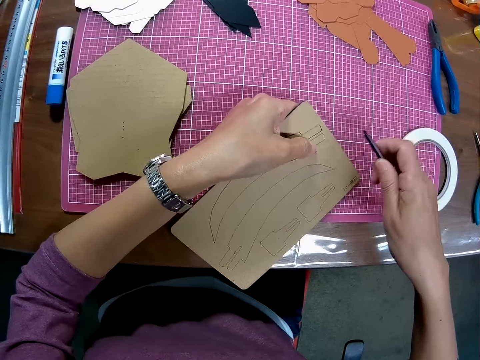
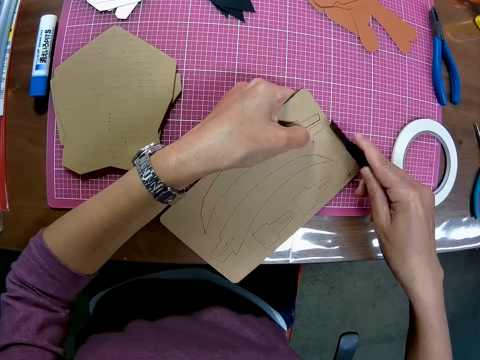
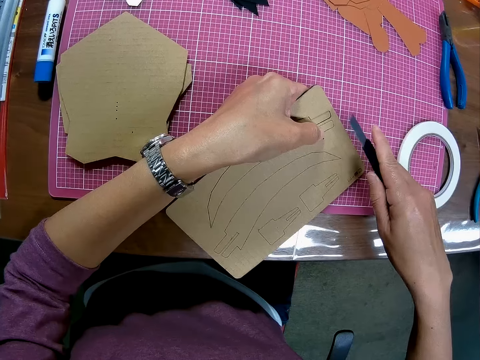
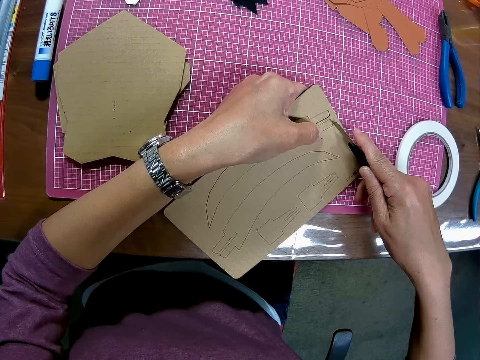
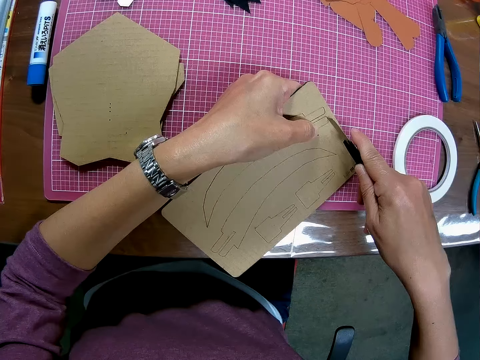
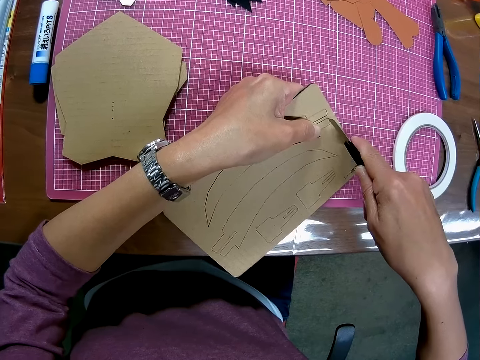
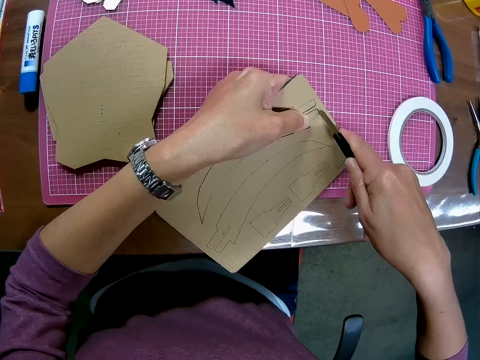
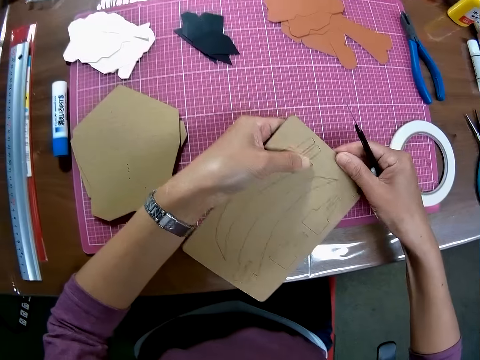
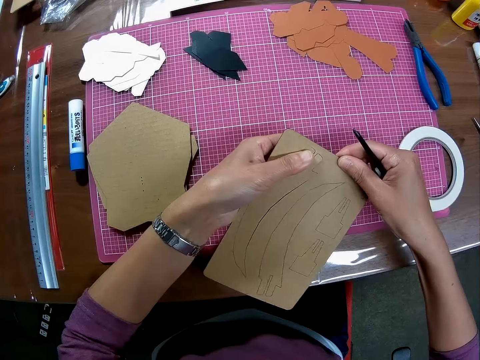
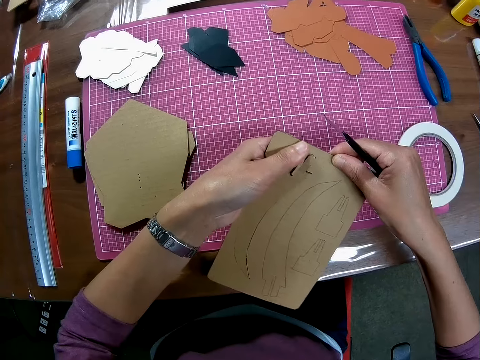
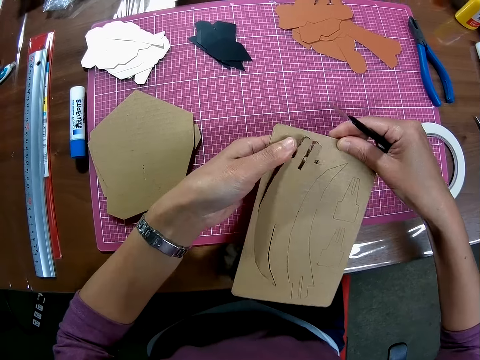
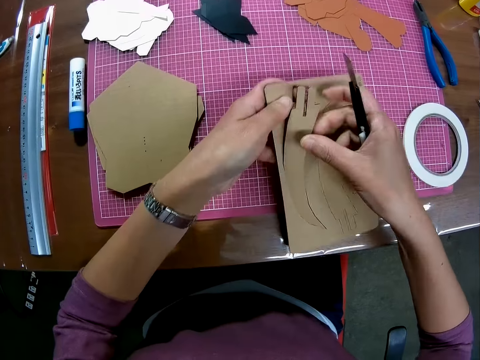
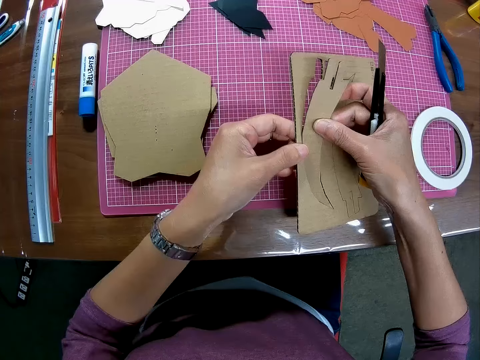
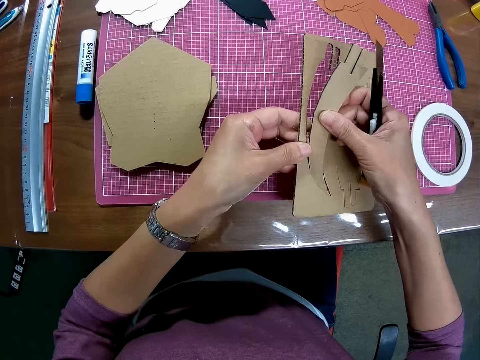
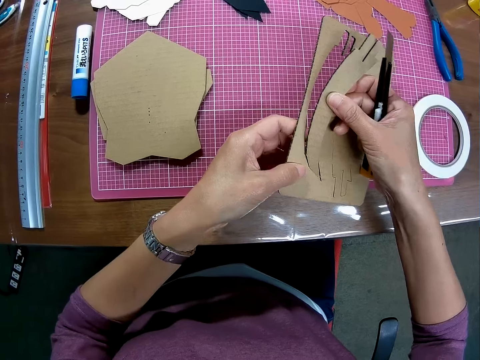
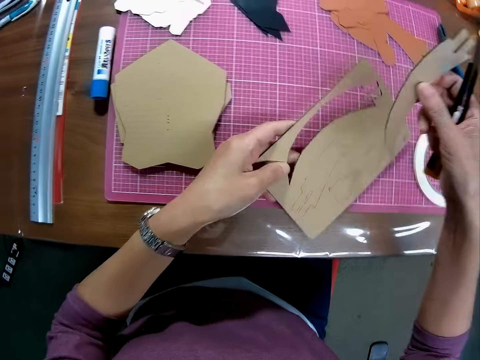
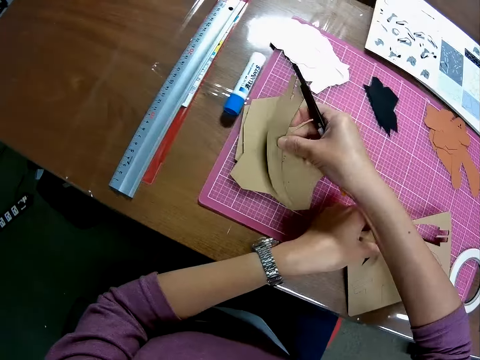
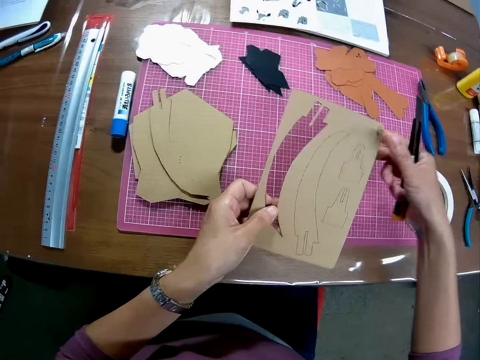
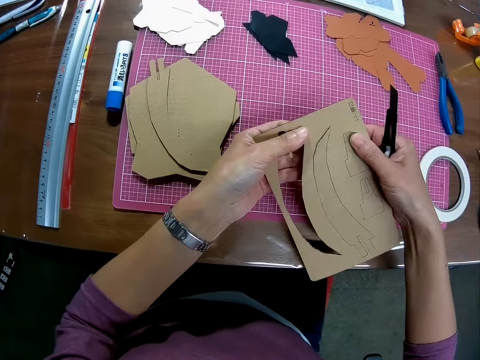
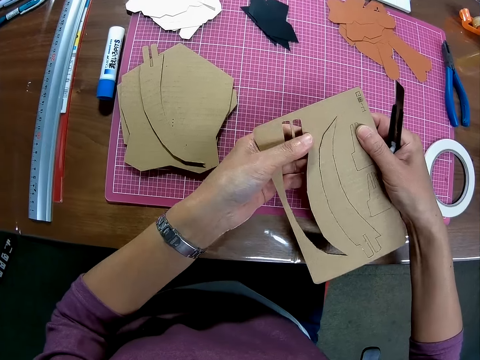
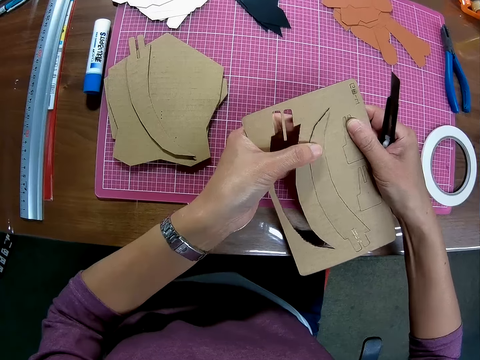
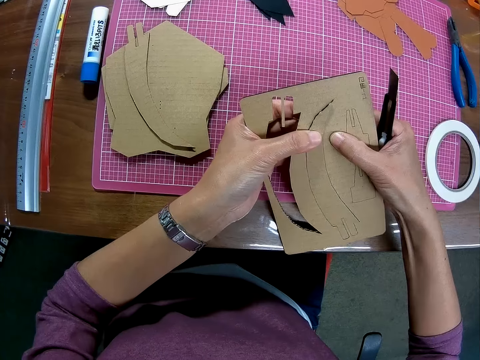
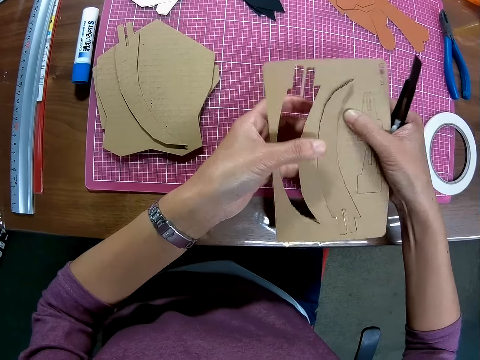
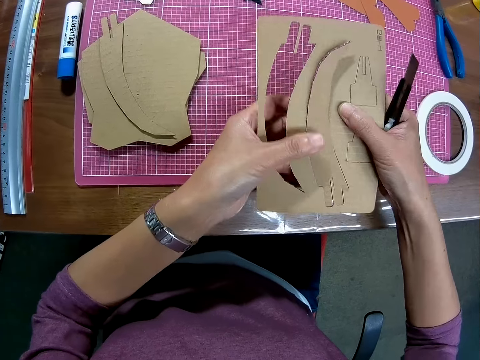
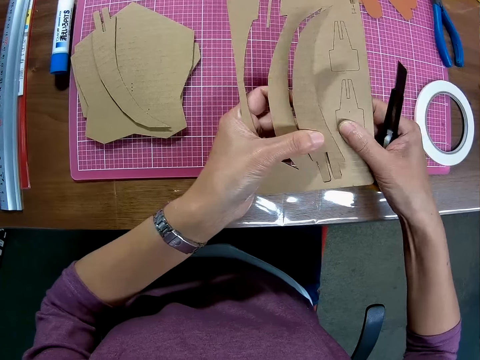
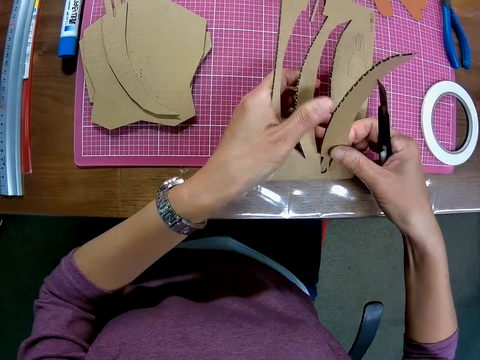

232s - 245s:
The camera wearer cuts the piece of brown colored craft with the craft knife. They remove the craft knife from the brown colored craft. They remove the piece of craft from the brown colored craft. They drop the piece of brown colored craft on the cutting mat. They remove another piece of craft from the brown colored craft.

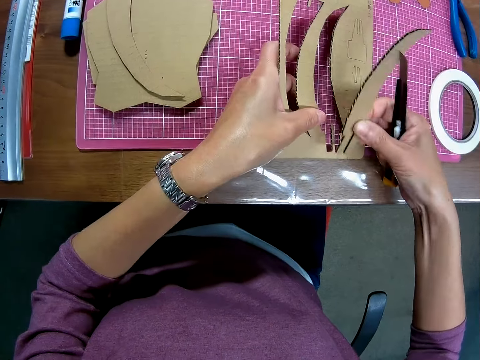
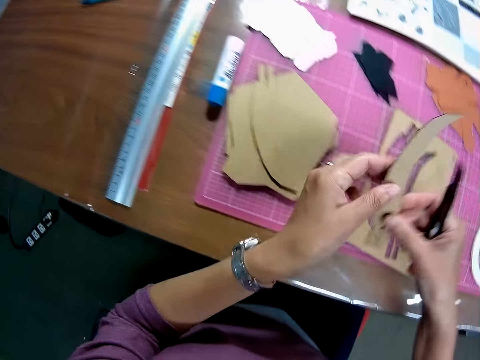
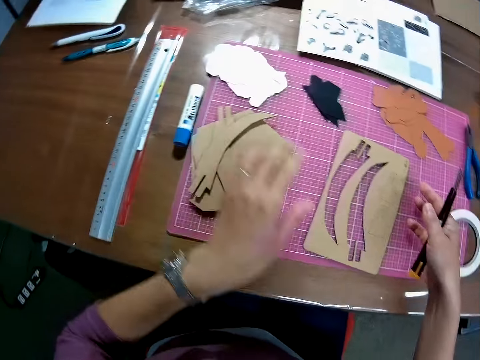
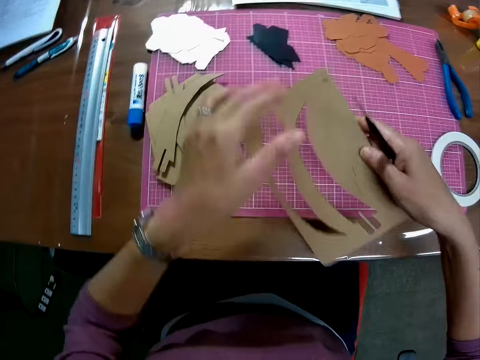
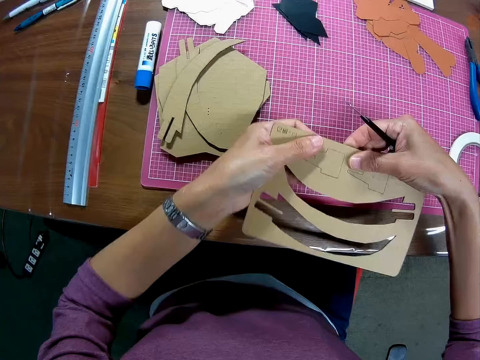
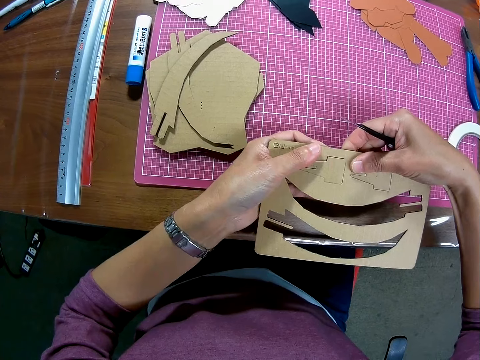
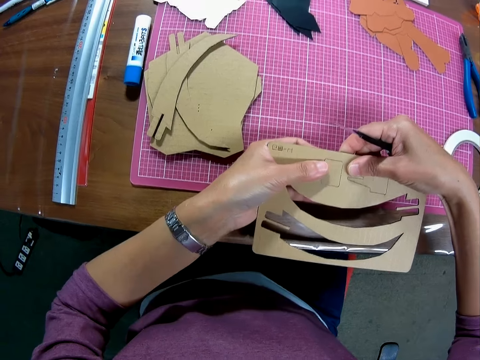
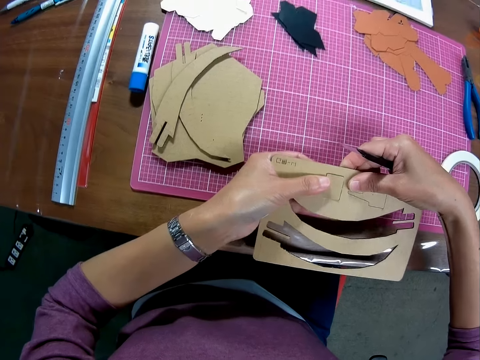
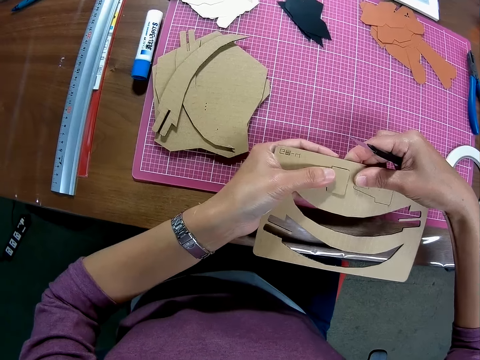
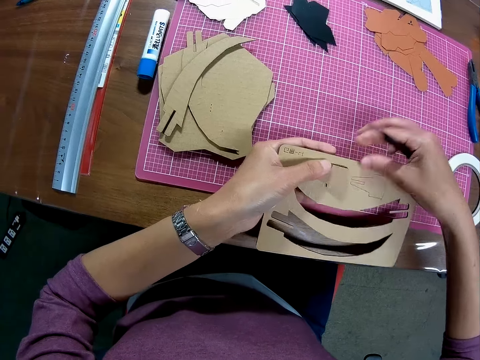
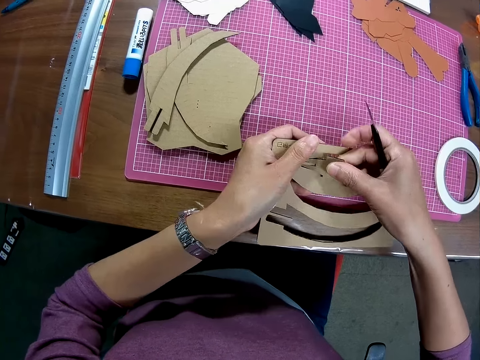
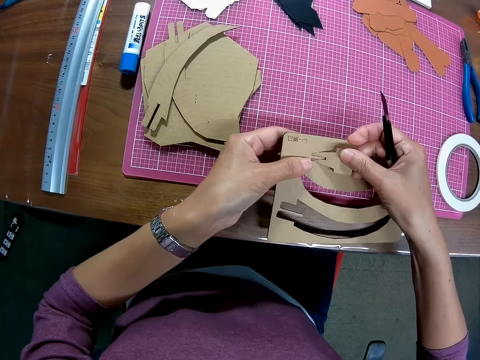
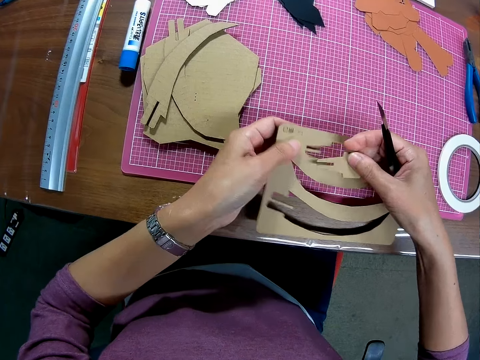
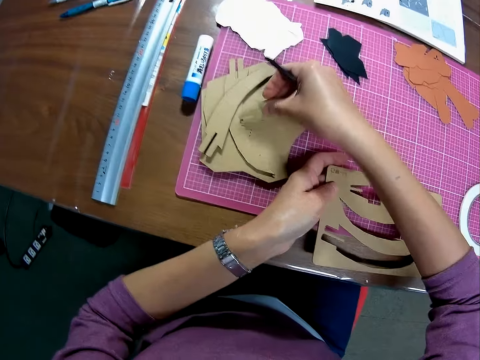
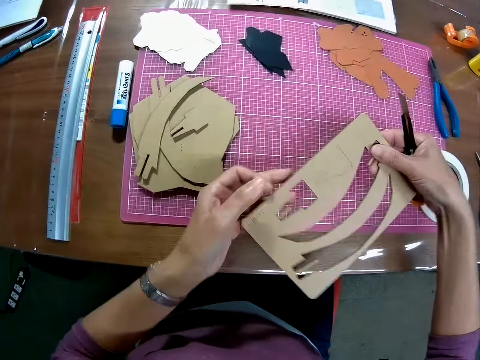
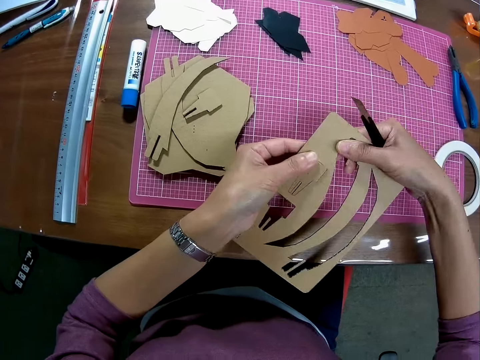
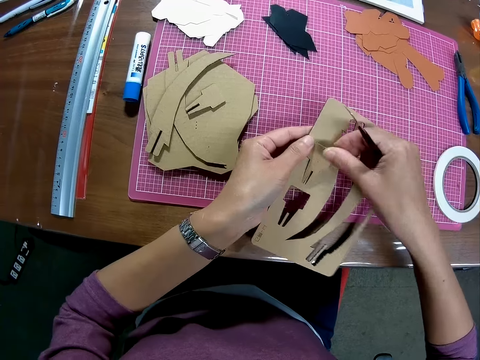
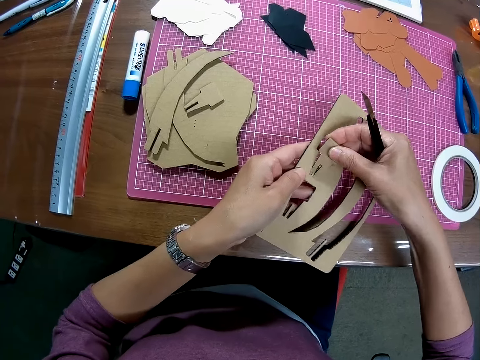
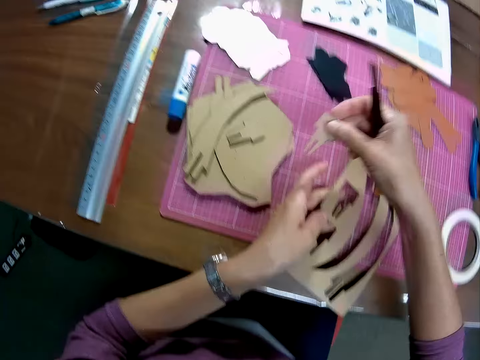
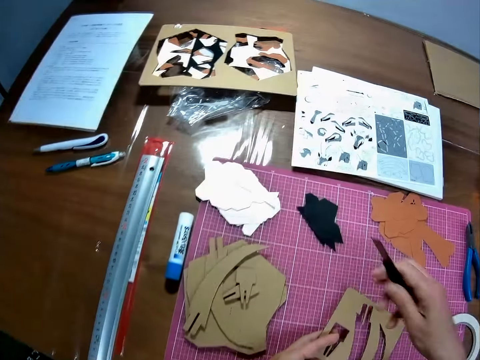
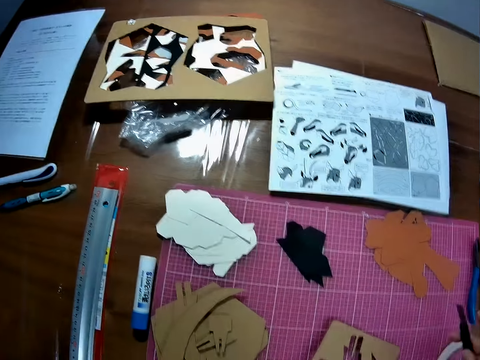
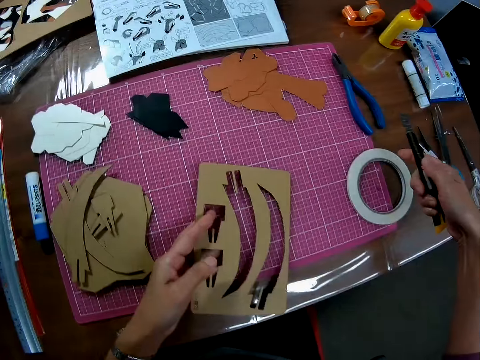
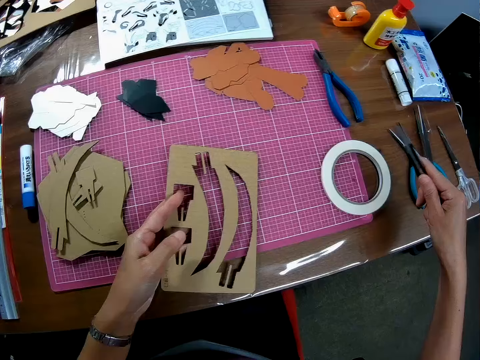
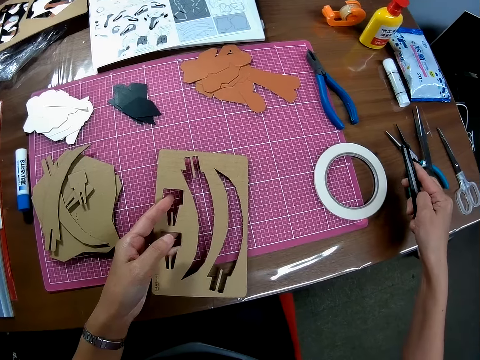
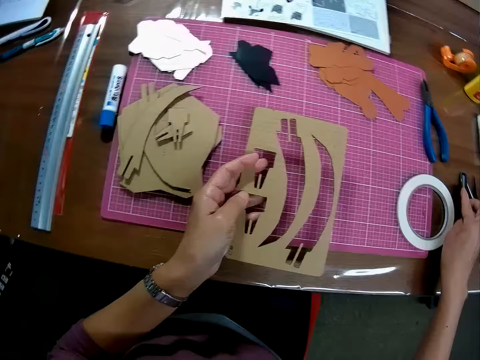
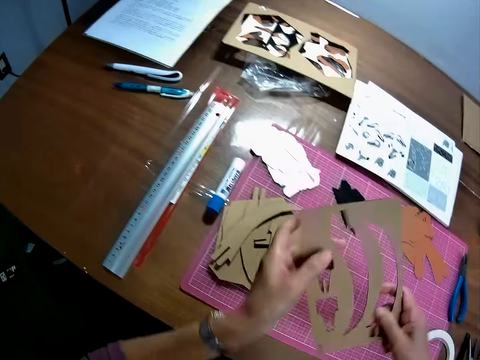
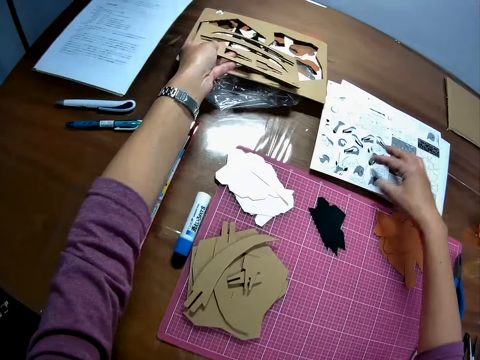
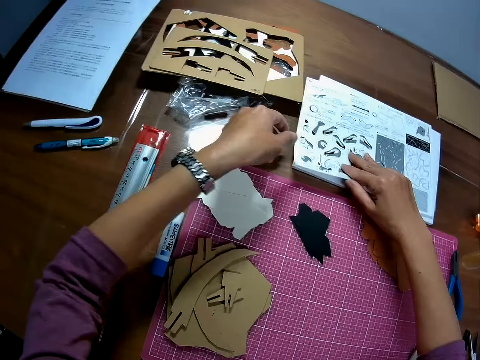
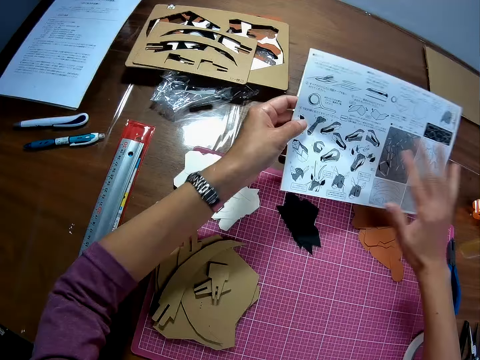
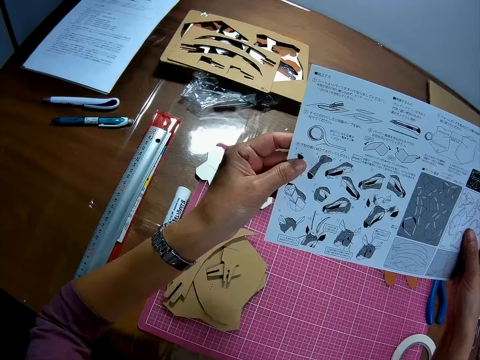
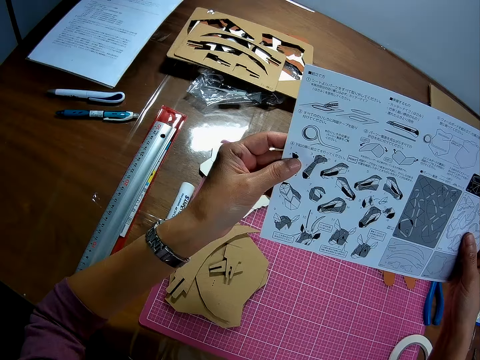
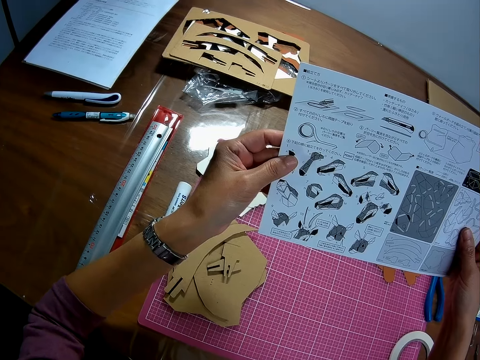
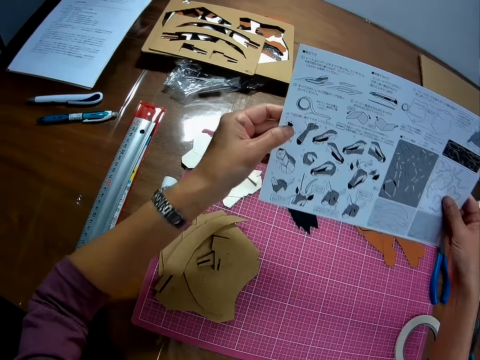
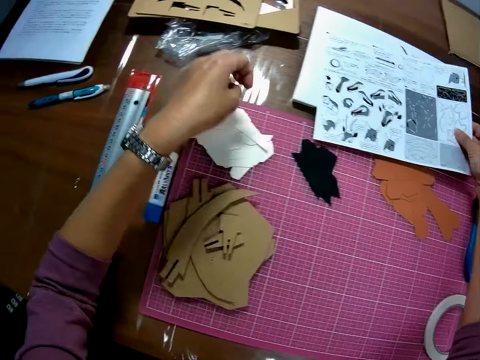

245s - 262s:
The camera wearer drops the piece of brown colored craft on the cutting mat. They remove another piece of craft from the brown colored craft. They drop the piece of brown colored craft on the cutting mat. They remove another piece of craft from the brown colored craft. They drop the piece of brown colored craft on the cutting mat. They drop the craft knife on the table. They drop the brown colored craft on the table. They pick the instruction manual or manual paper. They read the manual paper. They drop the instruction manual.
